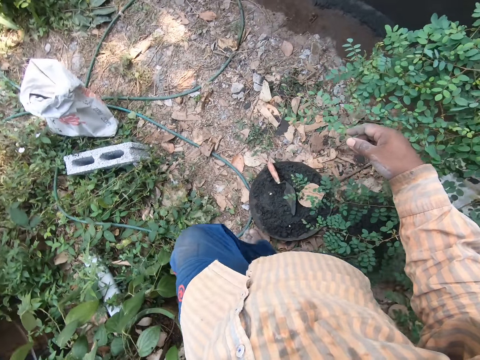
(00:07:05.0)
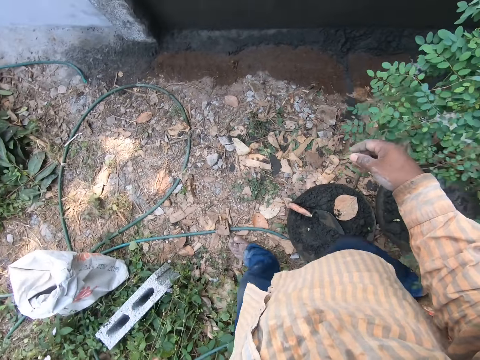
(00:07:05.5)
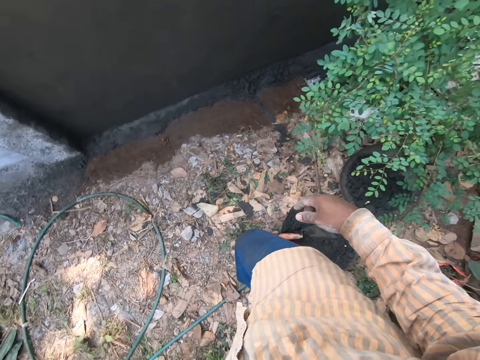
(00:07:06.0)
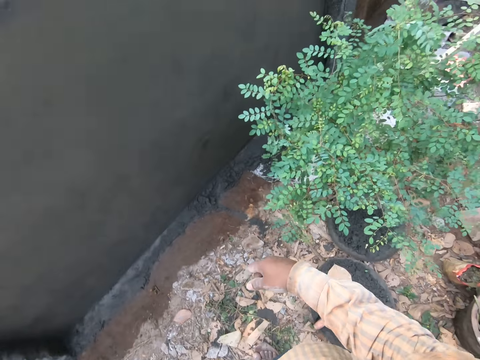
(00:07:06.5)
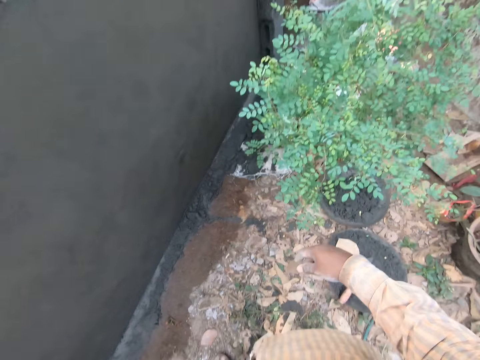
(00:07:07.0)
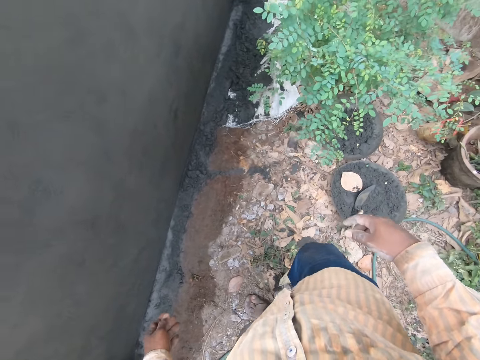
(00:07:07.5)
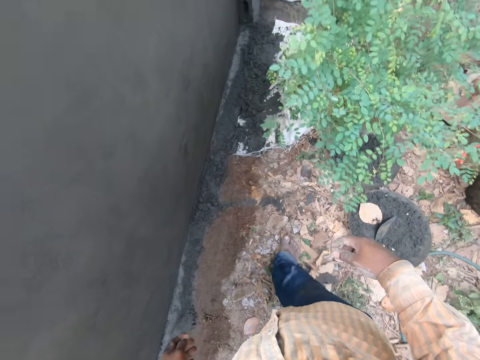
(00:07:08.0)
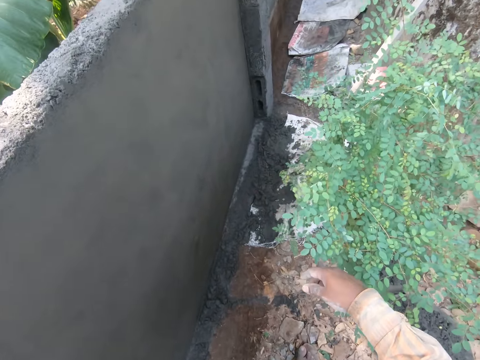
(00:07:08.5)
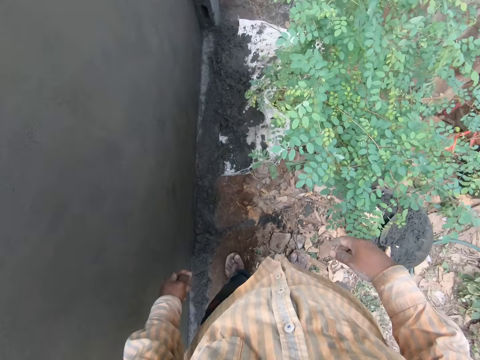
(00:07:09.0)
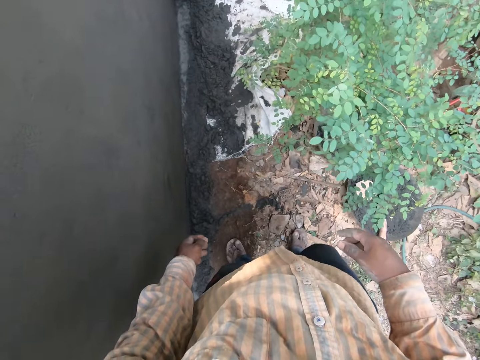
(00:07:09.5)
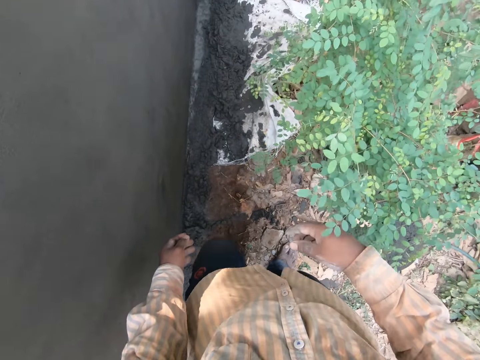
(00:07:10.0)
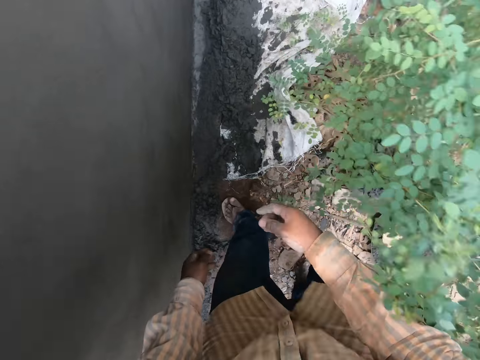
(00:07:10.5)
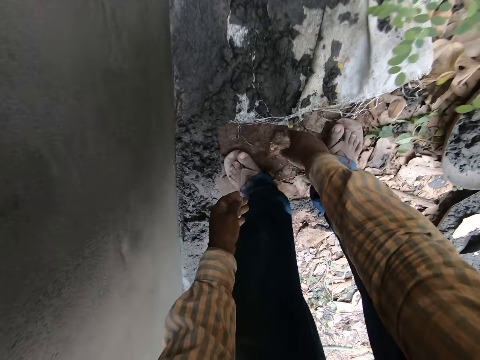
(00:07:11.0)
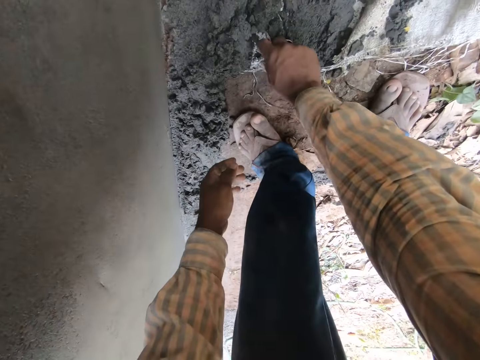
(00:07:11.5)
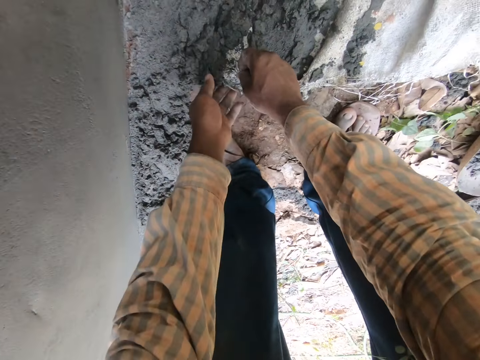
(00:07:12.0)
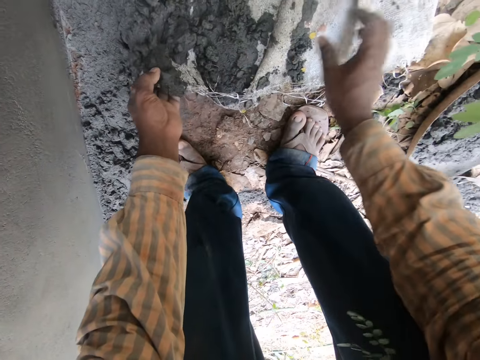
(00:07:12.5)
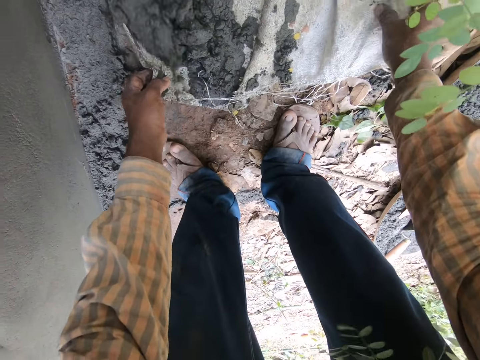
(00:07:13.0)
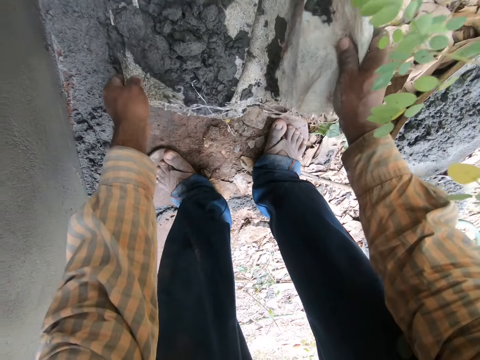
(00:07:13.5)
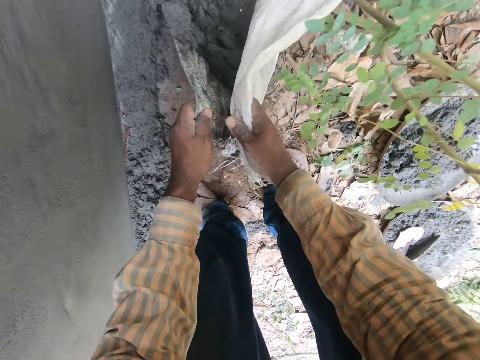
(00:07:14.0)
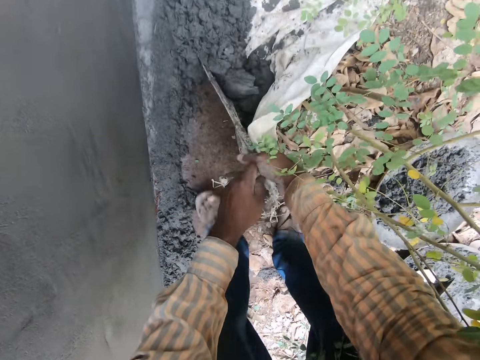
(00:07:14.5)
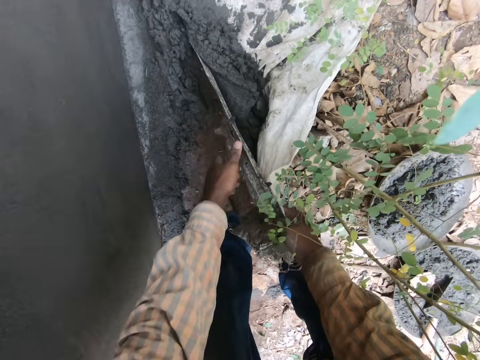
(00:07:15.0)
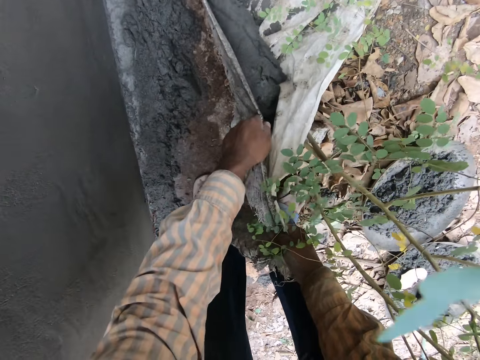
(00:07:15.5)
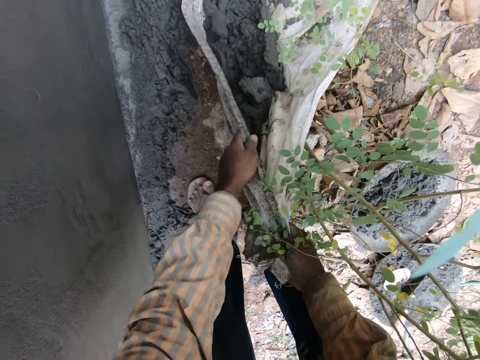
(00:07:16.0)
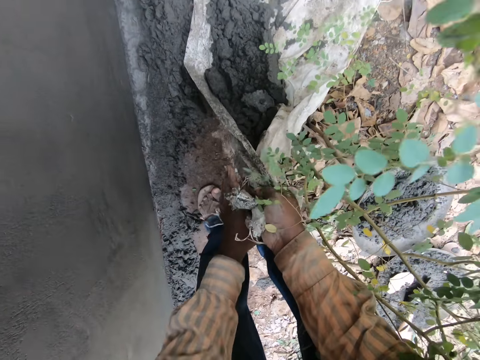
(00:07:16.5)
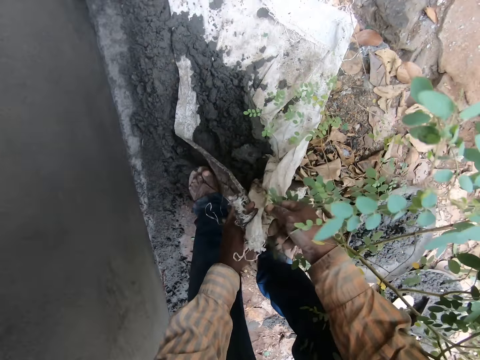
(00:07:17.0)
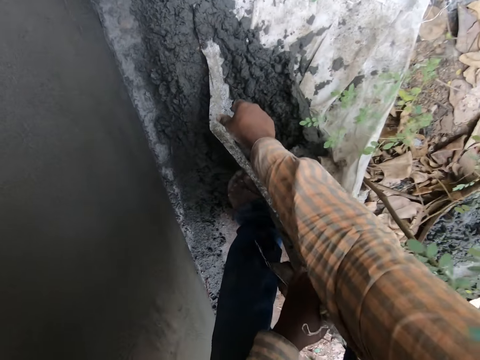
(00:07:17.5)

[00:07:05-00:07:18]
The camera wearer lifts a bag on the ground with his hands.

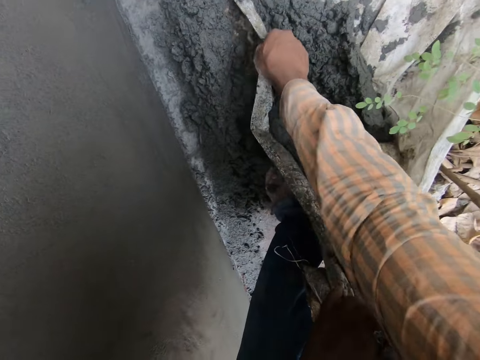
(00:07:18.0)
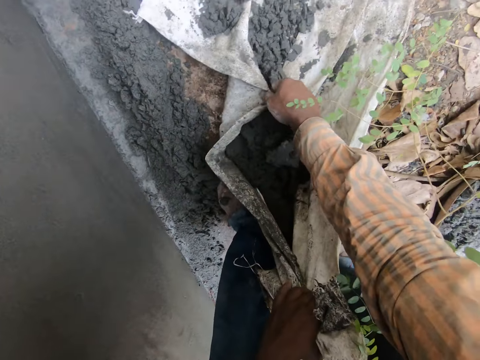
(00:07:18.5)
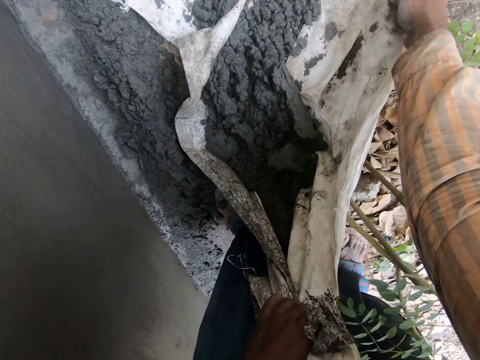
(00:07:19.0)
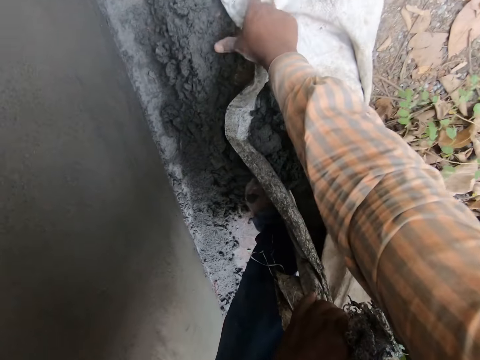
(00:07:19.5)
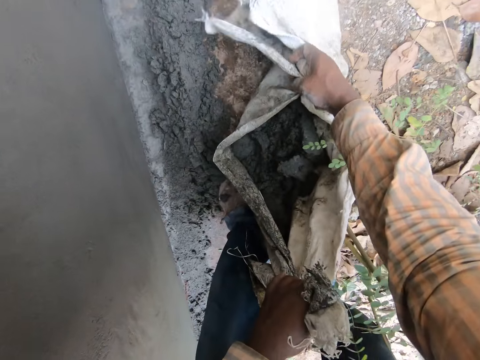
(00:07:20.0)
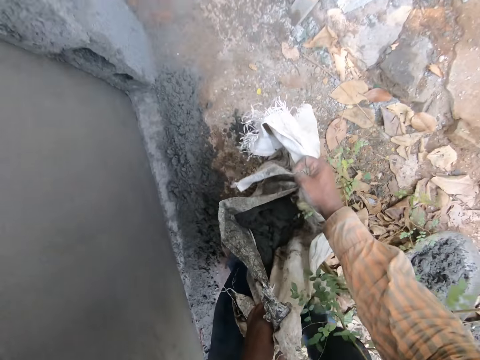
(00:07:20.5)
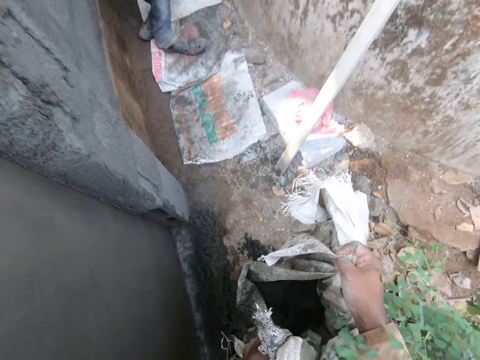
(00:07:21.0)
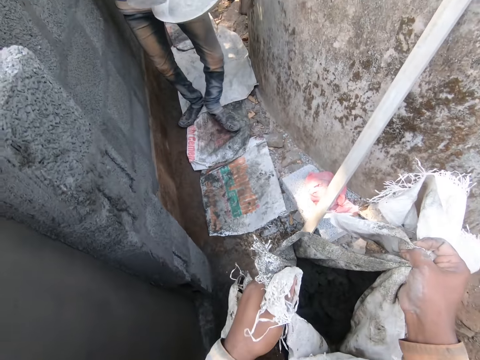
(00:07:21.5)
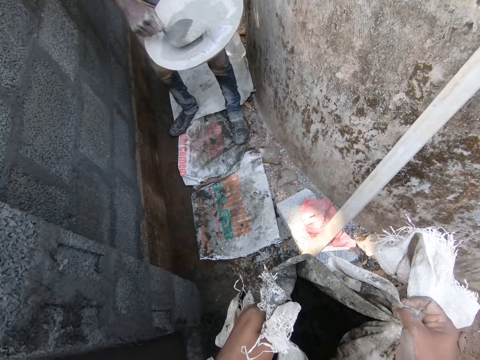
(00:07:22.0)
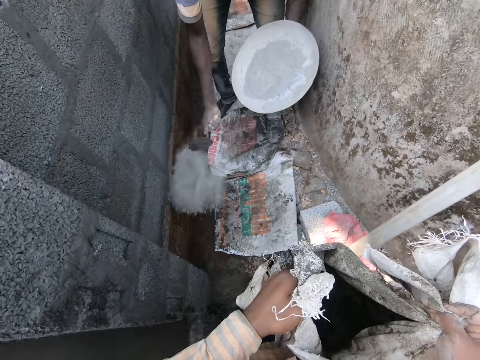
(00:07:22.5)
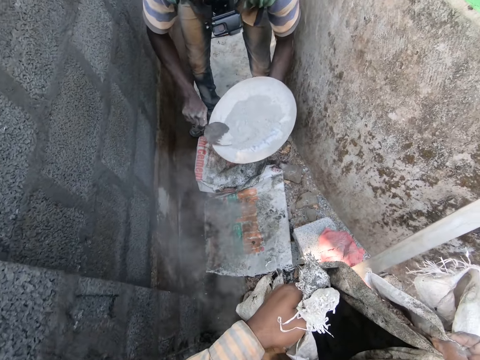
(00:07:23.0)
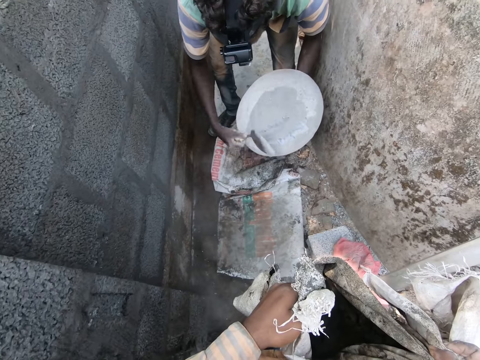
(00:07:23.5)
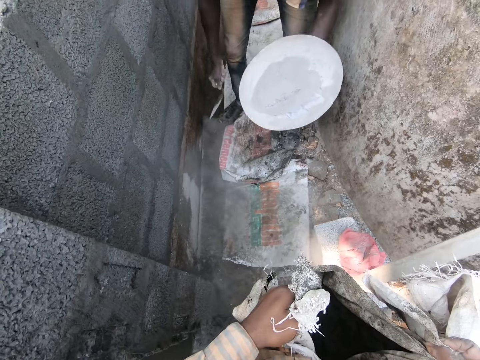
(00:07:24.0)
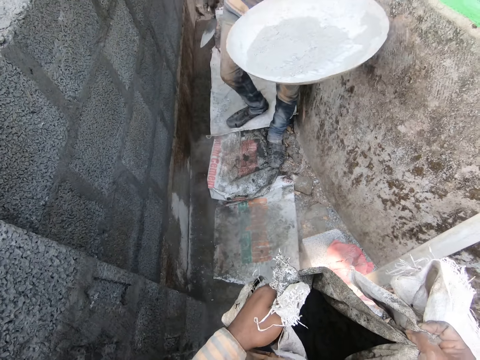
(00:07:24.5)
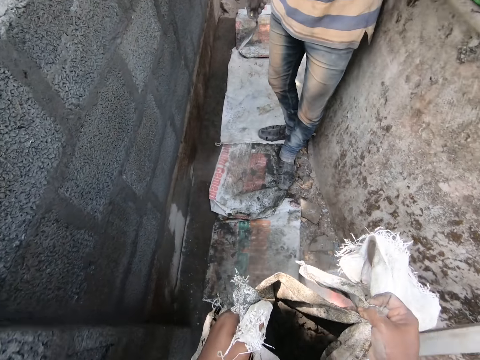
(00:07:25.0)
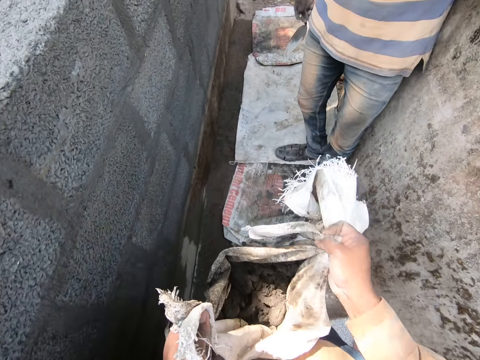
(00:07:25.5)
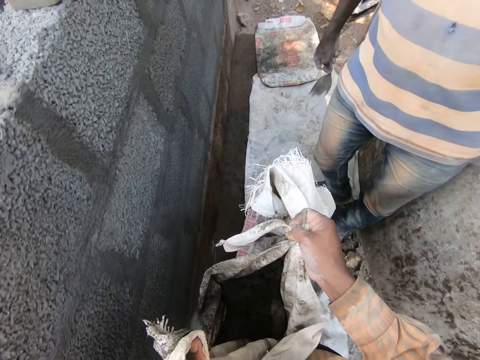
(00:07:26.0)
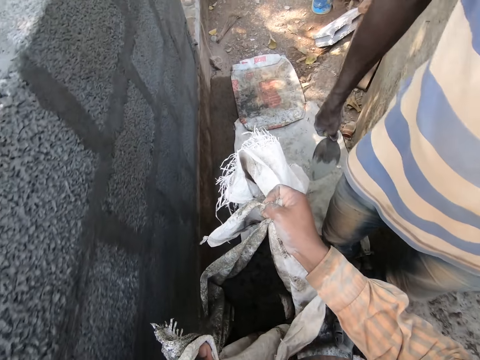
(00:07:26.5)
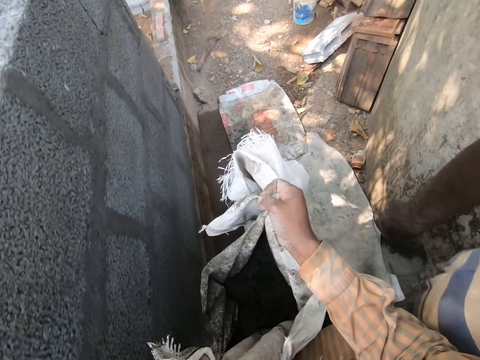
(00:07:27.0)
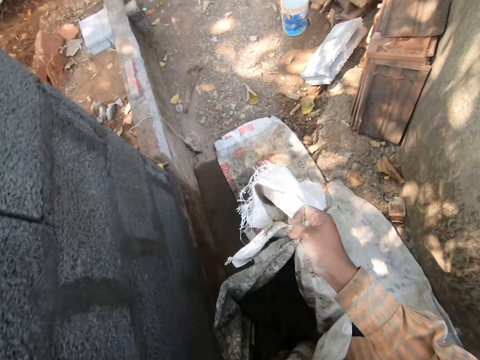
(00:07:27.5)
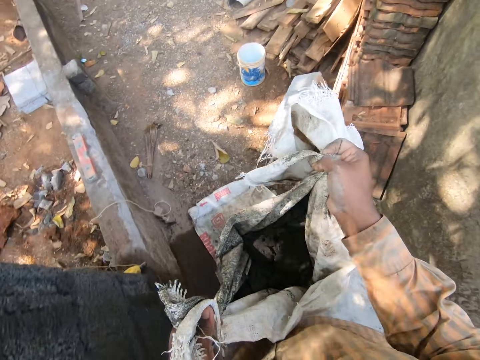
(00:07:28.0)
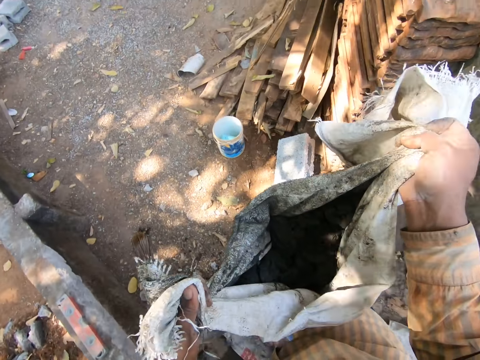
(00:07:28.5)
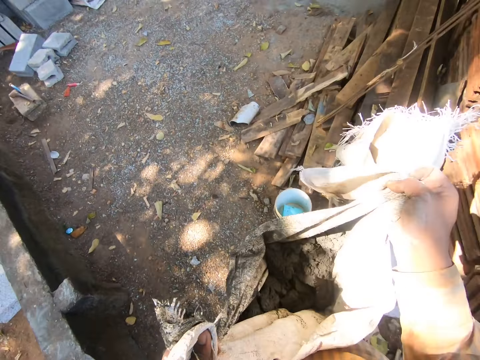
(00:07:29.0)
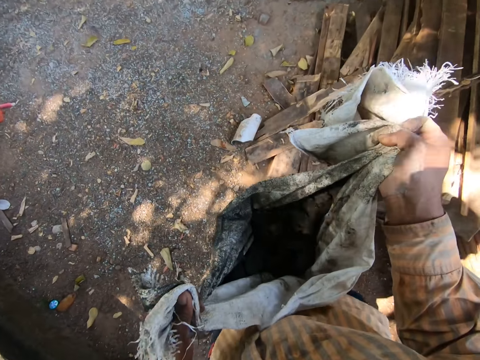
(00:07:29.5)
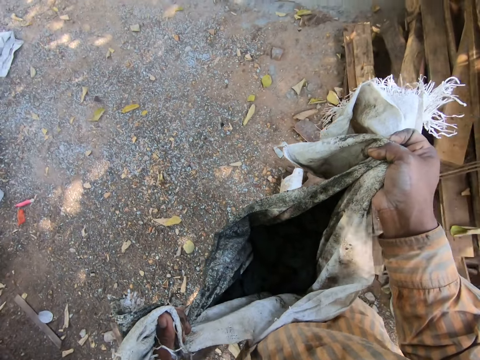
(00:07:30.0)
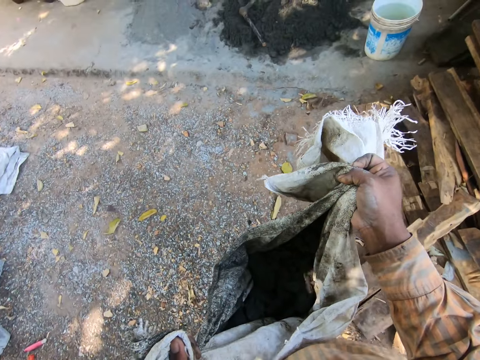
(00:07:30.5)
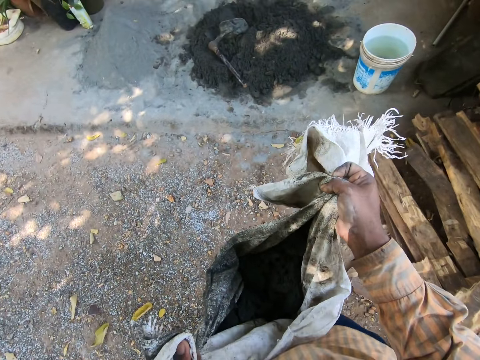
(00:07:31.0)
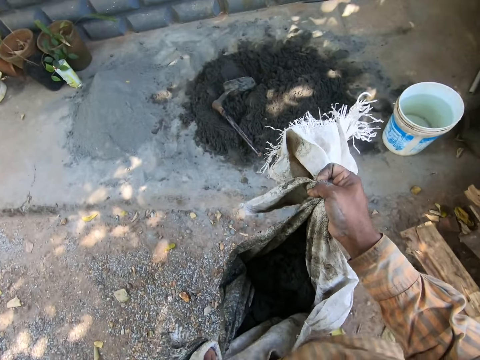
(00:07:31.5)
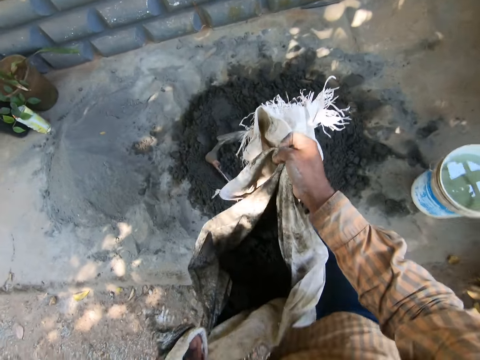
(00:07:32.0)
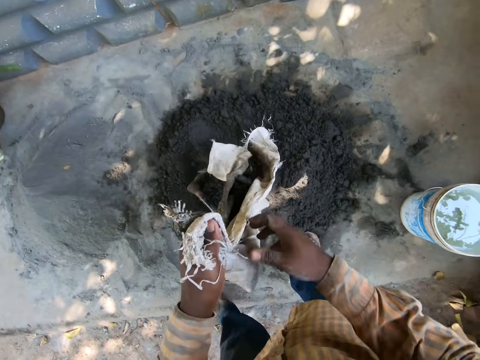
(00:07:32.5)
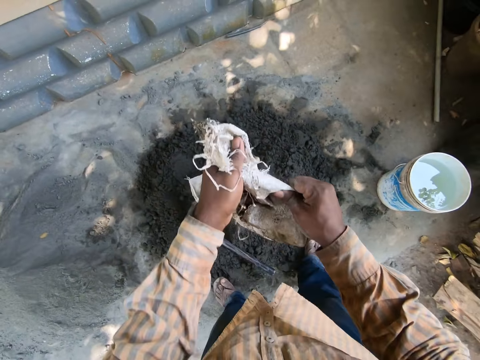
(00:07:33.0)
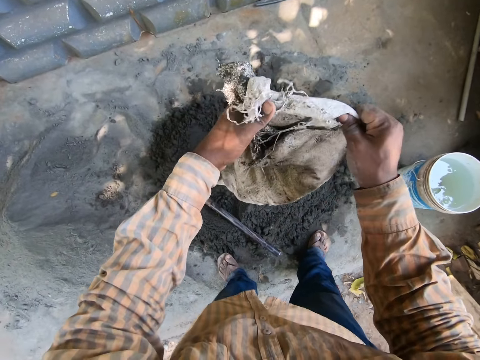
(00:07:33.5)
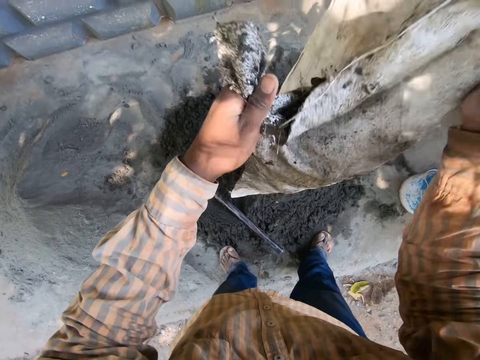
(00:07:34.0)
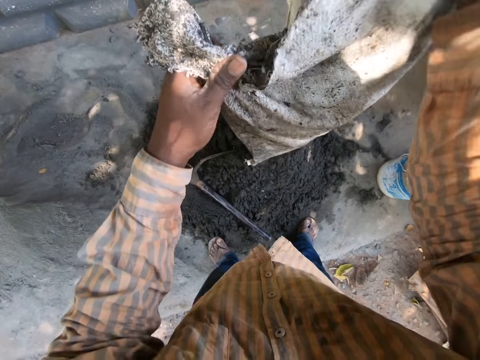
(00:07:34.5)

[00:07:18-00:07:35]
The camera wearer carries the sack of plaster with both hands. A man pours cement from a bowl in his left hand with a trowel in his right hand. The man pours cement from the bowl in his left hand with the trowel in his right hand on a wall. The man raises the bowl in his left hand. The camera wearer converses. He walks around. He pours the mortar in the bag in his hands on the ground.
